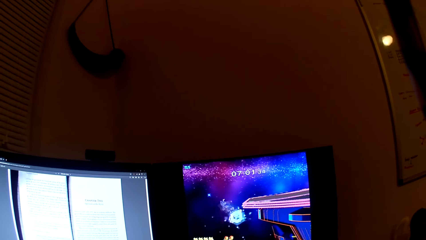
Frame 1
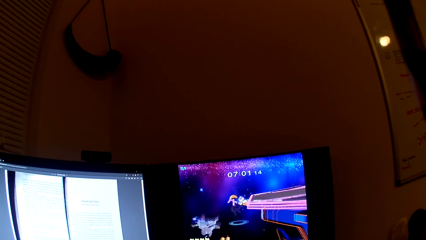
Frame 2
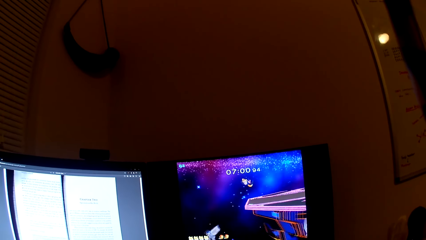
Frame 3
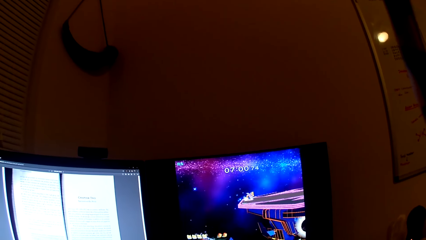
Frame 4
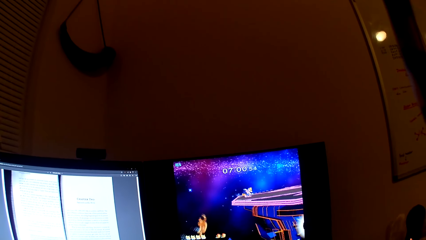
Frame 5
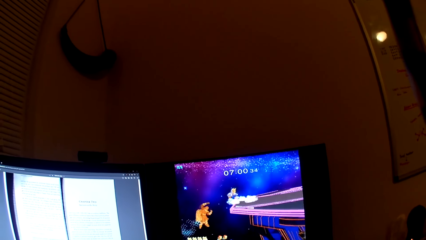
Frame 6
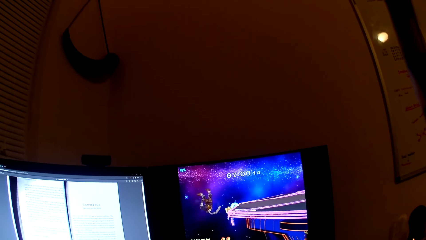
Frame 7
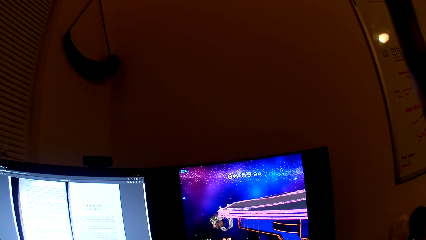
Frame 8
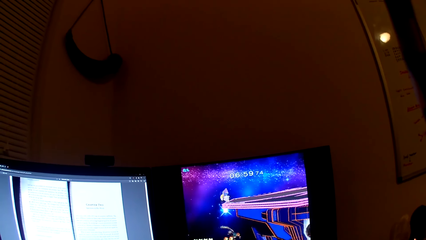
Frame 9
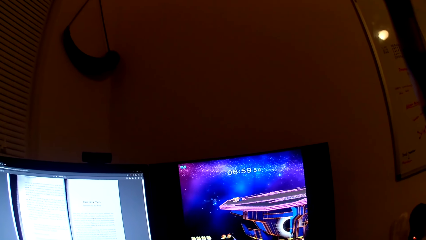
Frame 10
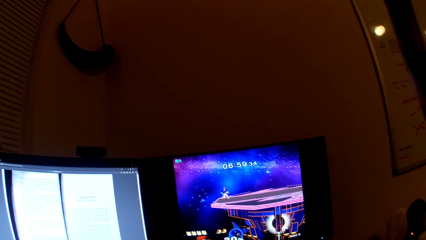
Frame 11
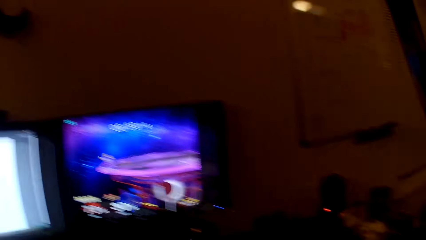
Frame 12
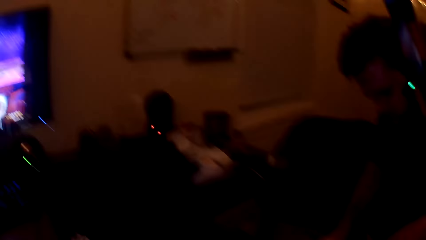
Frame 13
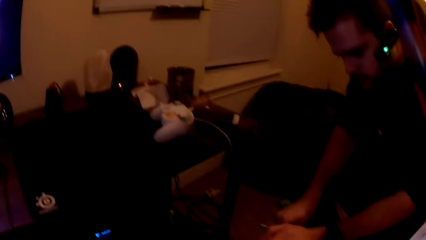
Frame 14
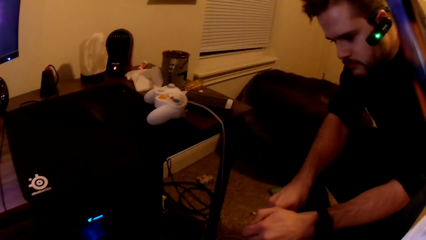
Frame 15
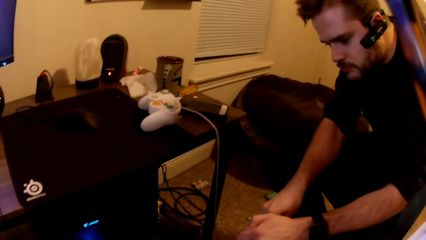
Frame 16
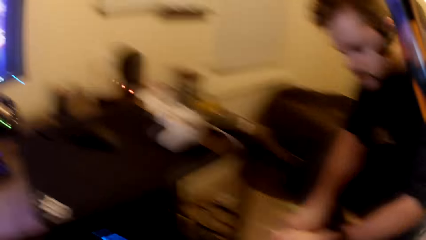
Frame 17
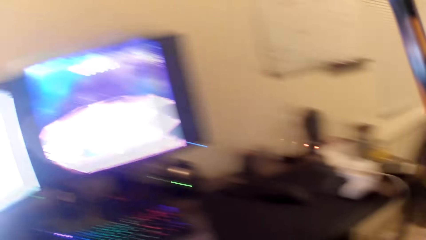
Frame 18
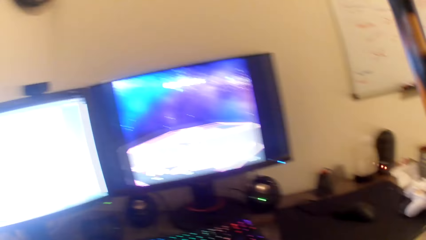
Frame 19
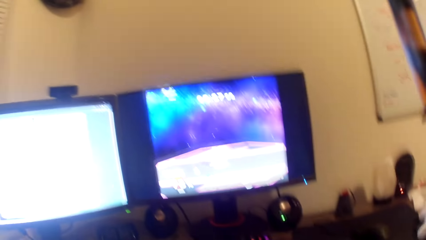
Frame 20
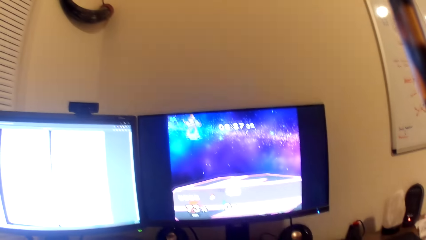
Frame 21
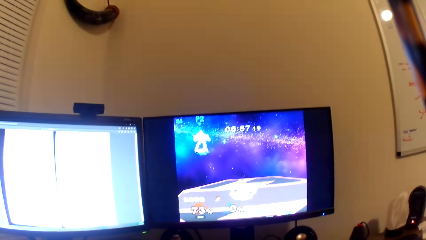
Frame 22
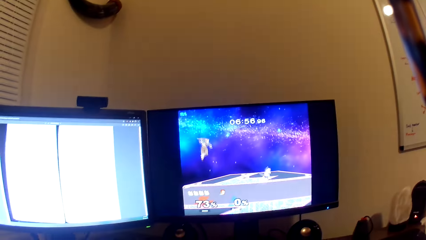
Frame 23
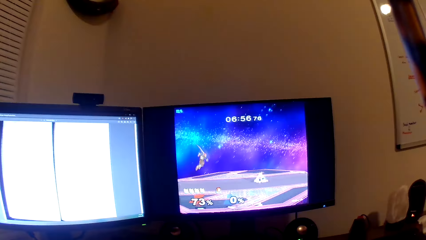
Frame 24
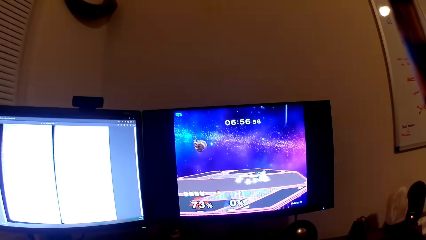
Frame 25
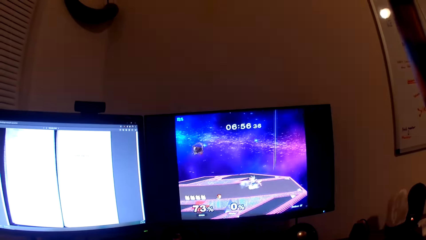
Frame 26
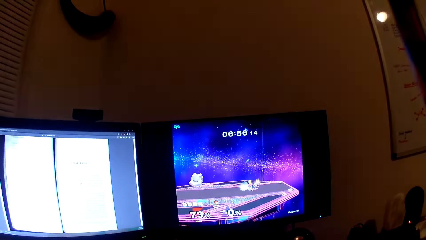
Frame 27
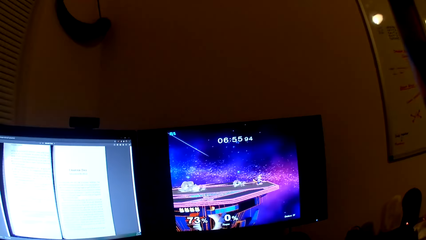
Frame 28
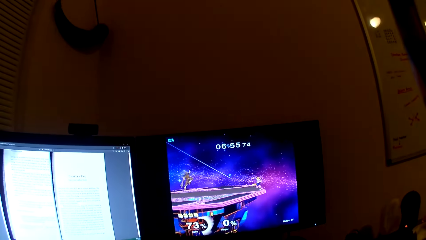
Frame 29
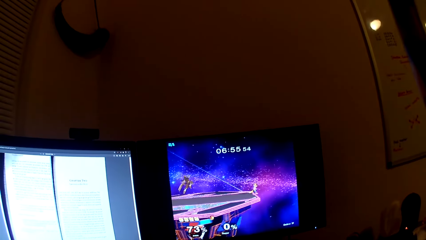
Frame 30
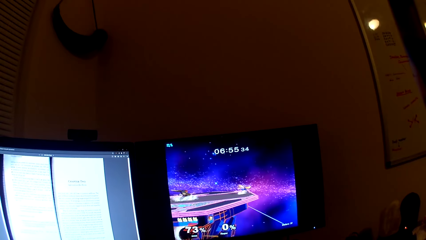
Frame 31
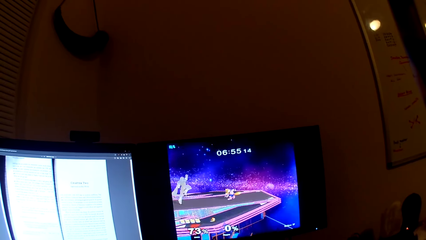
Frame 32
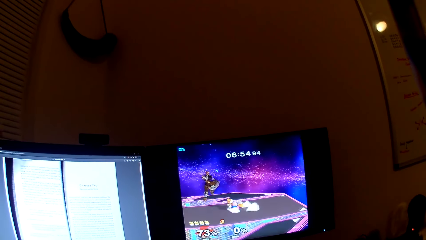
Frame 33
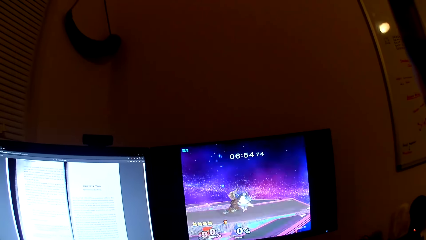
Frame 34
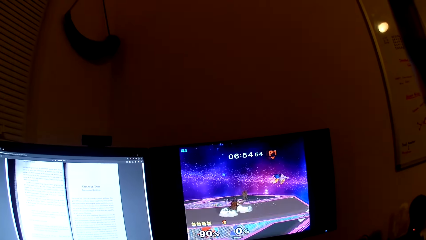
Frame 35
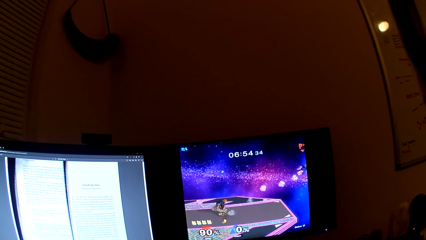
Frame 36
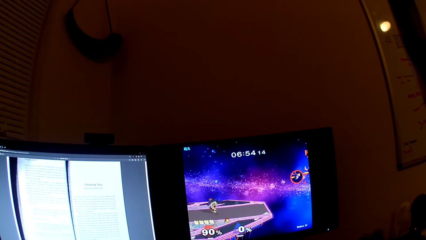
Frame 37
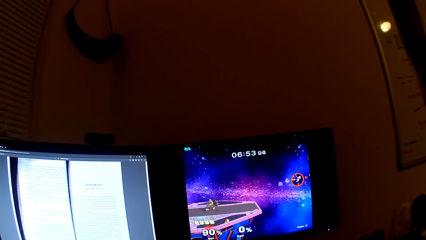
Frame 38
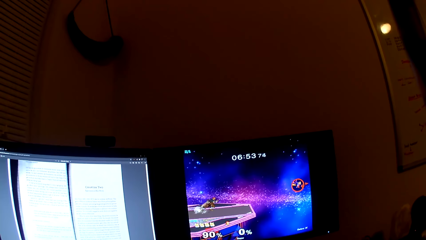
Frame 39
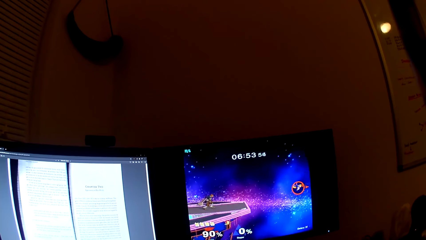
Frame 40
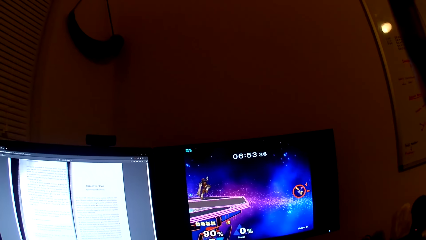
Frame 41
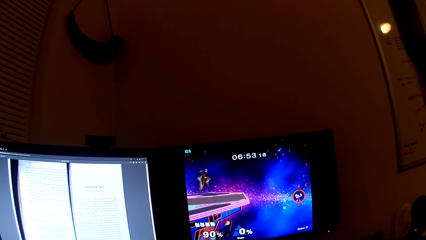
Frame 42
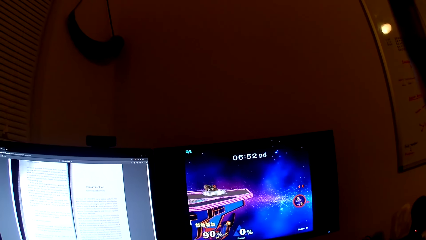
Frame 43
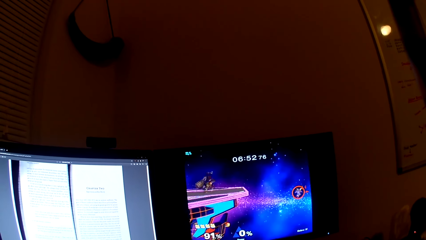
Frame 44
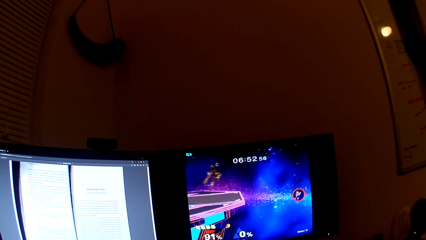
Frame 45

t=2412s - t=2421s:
The camera wearer looks at the man. They look at the computer.

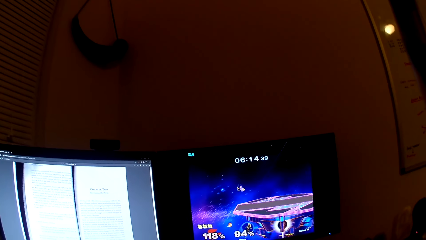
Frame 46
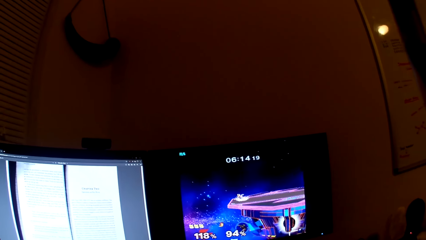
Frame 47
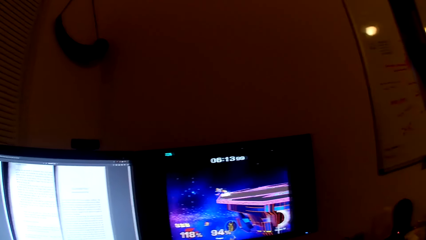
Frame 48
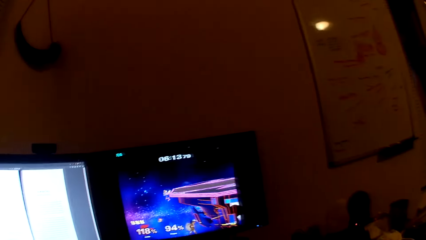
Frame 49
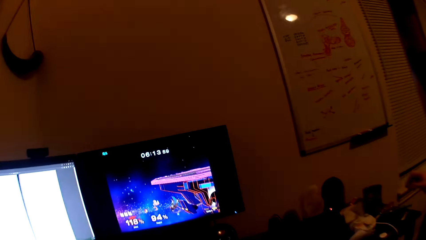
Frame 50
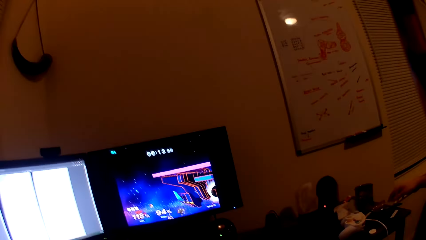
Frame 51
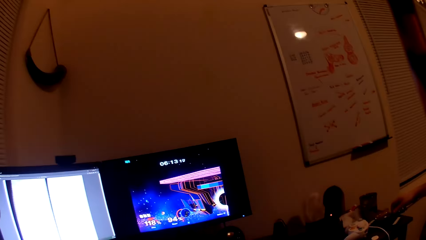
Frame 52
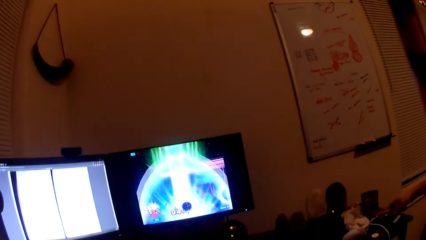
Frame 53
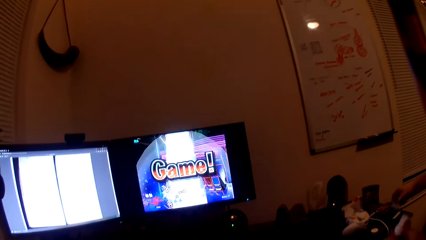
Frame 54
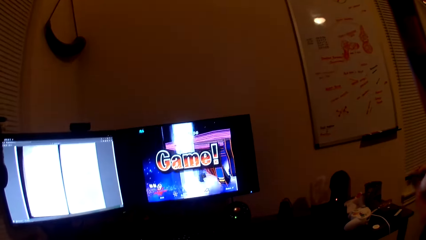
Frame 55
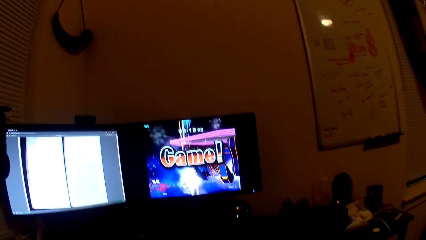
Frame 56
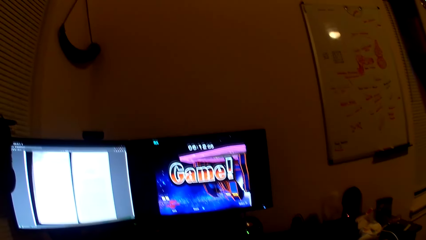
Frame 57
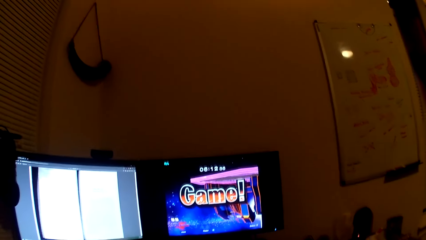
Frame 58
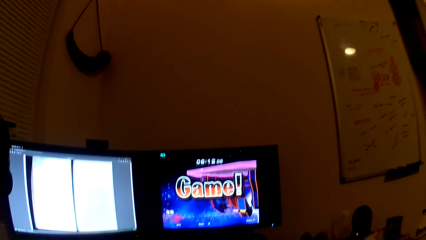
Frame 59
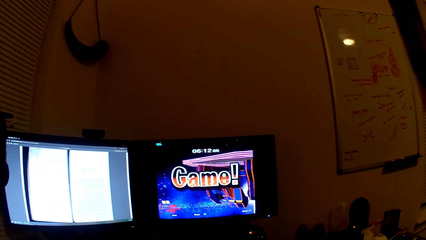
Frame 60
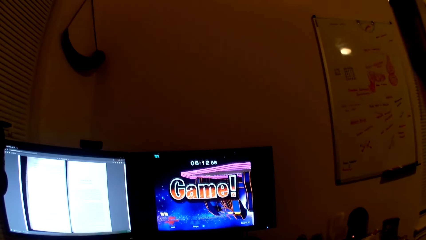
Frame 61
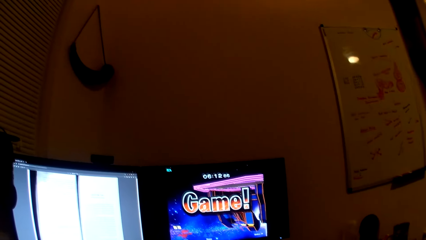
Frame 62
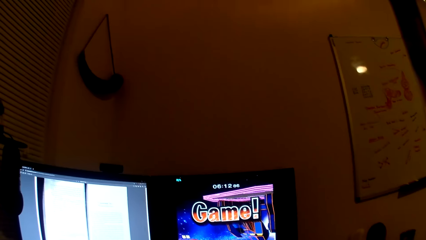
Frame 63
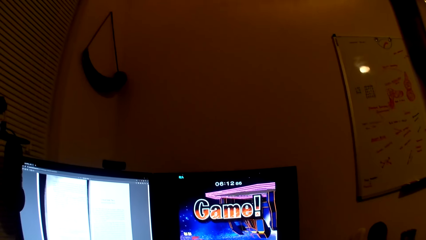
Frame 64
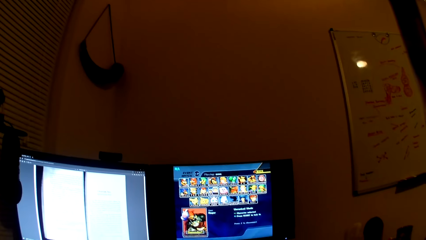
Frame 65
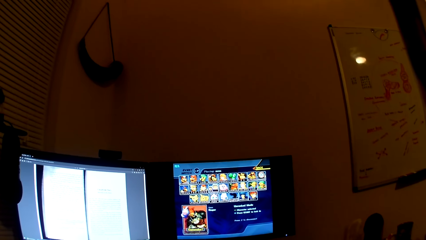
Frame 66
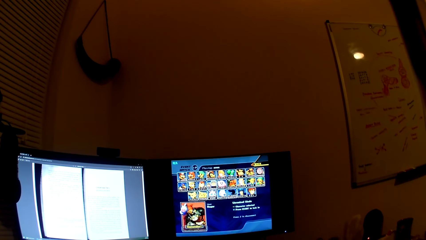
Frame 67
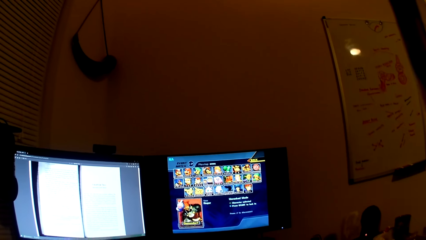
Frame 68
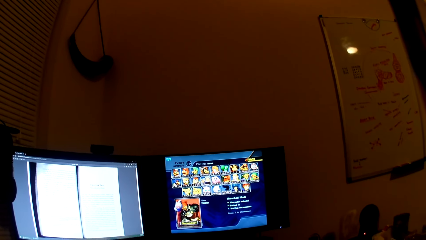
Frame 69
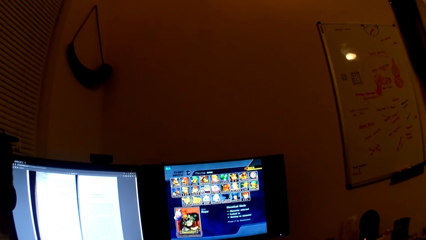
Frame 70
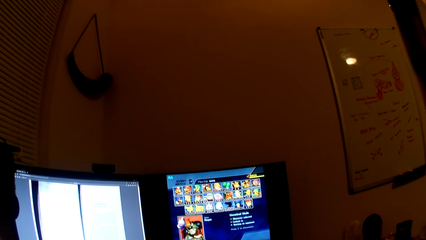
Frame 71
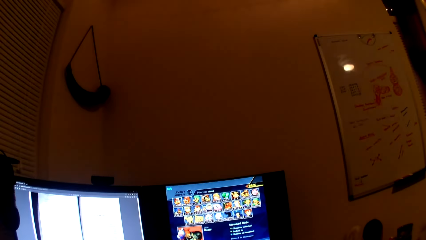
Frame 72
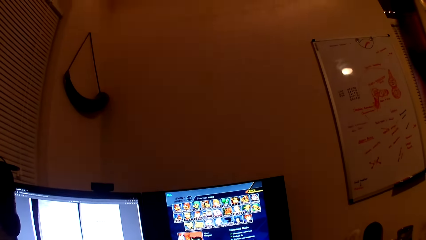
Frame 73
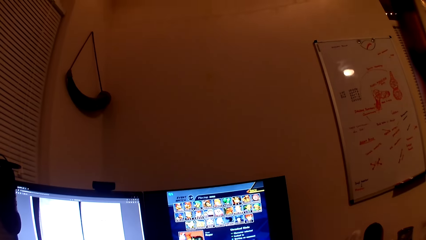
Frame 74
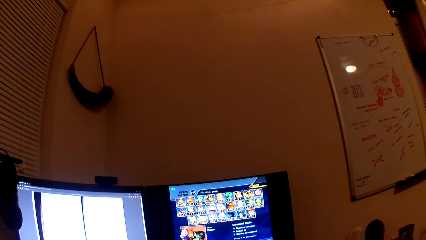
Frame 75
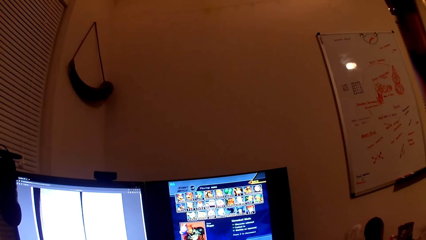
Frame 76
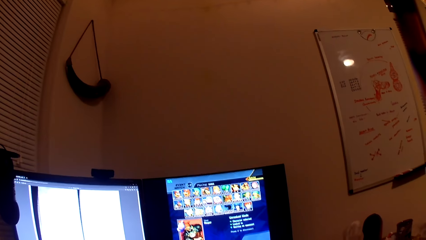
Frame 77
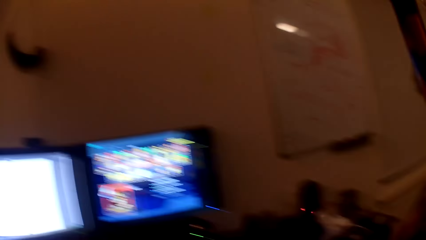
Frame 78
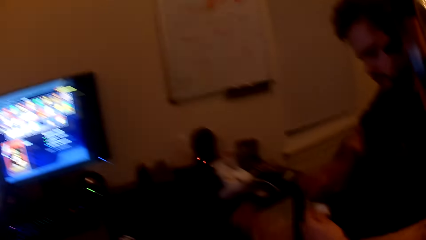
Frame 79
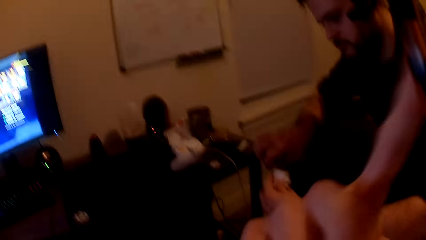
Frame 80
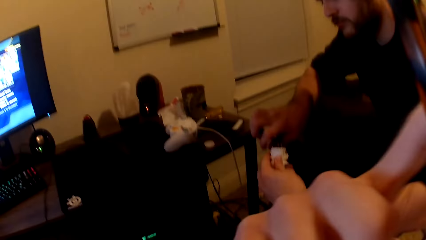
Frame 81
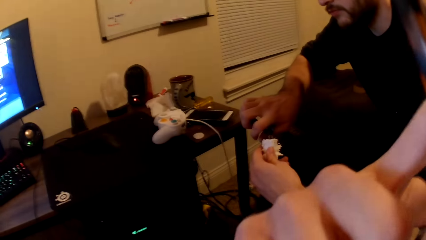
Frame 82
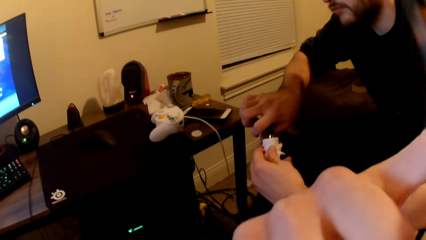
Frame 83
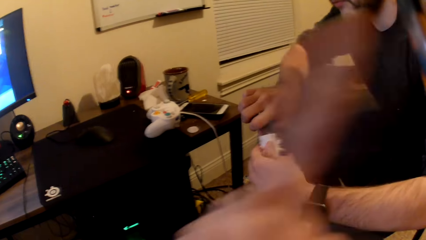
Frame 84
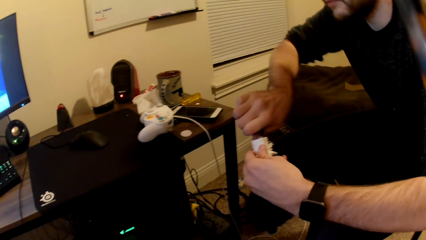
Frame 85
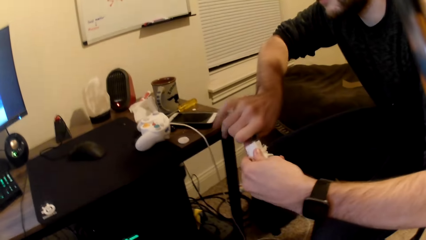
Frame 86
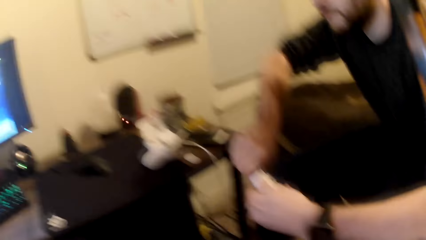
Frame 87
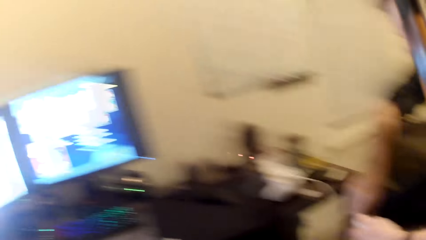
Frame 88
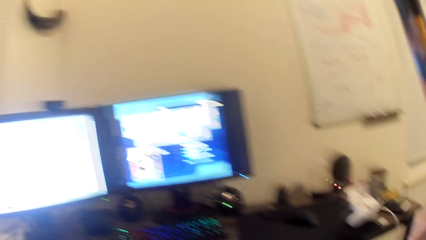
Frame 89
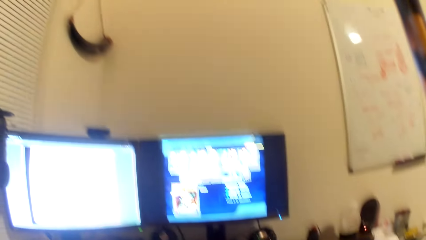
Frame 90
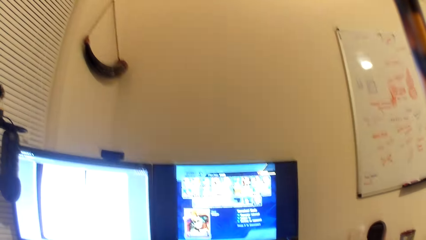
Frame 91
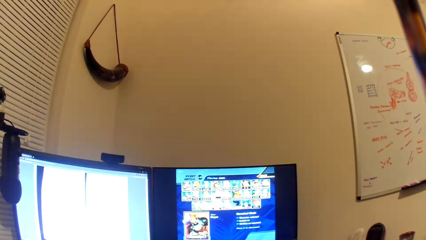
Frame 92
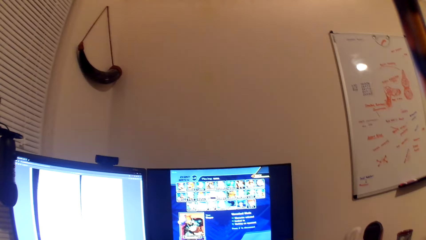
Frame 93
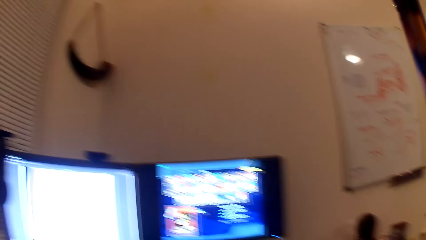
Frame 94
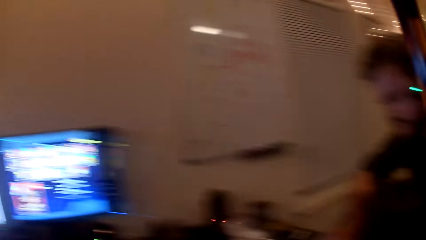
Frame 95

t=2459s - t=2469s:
A man picks up a pair of pliers from a table with his right hand. The camera wearer touches his face with his right hand. The man cuts a plastic or duck toy with the pair of pliers. The camera wearer looks at the man. He looks at the computers.
